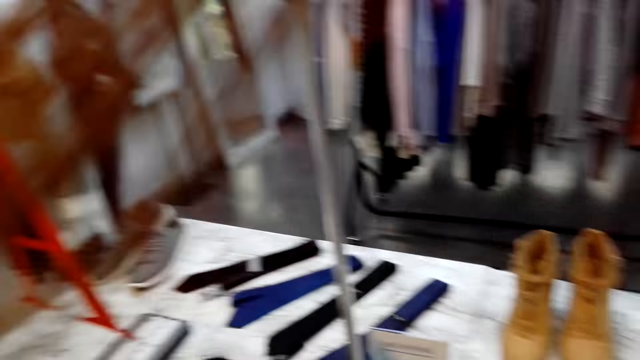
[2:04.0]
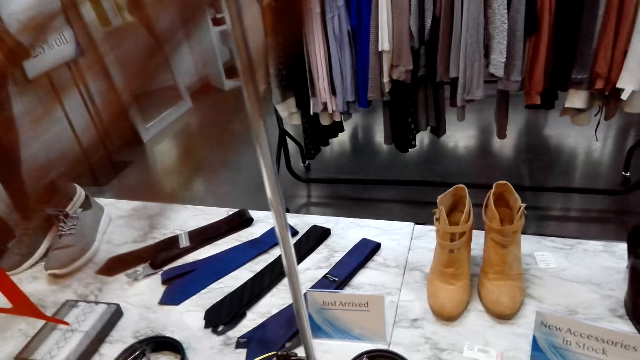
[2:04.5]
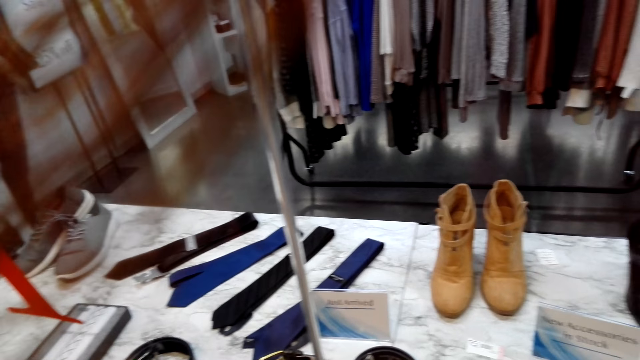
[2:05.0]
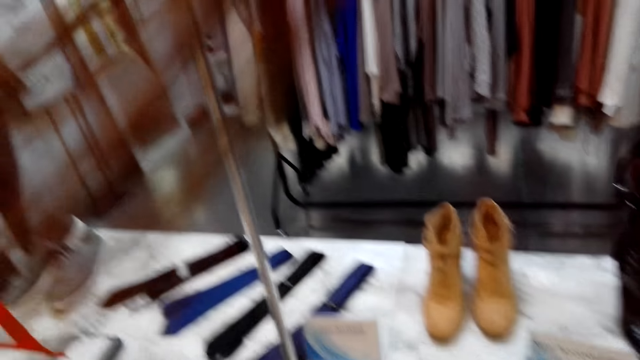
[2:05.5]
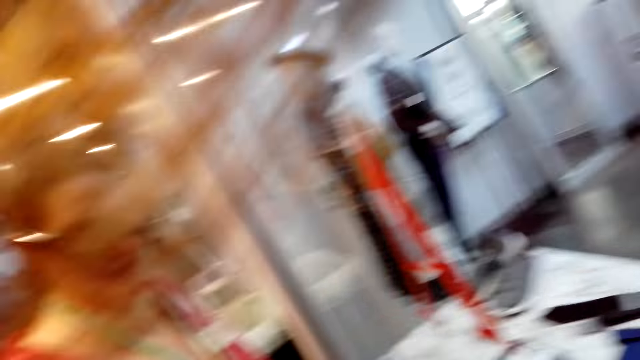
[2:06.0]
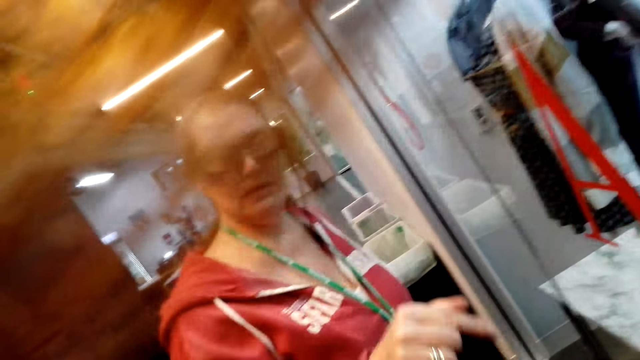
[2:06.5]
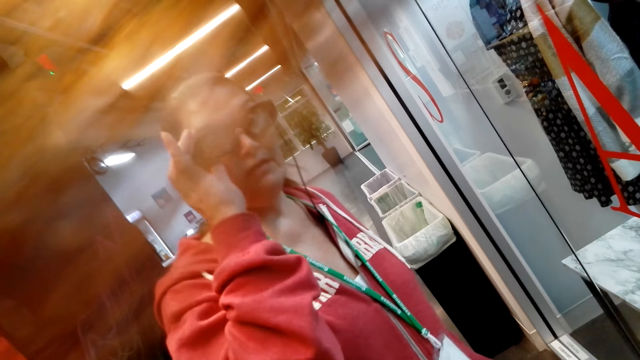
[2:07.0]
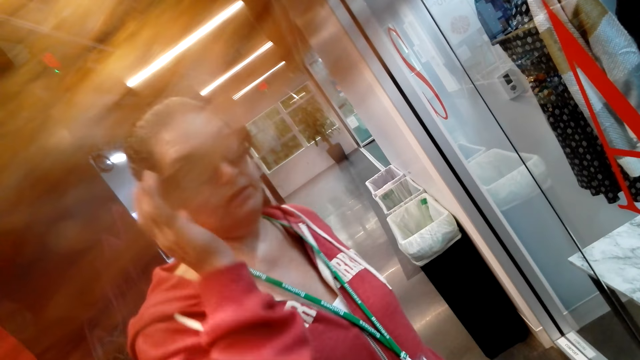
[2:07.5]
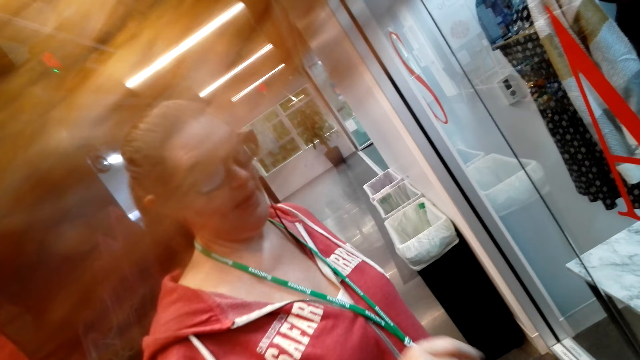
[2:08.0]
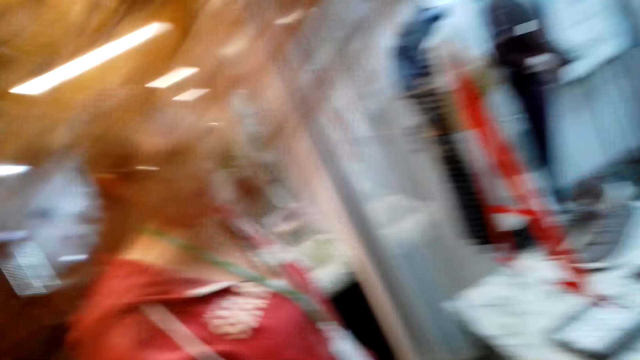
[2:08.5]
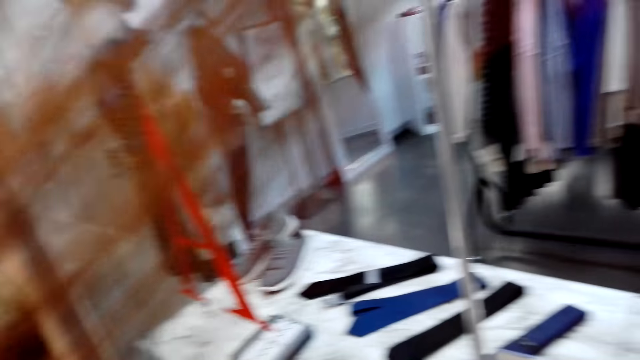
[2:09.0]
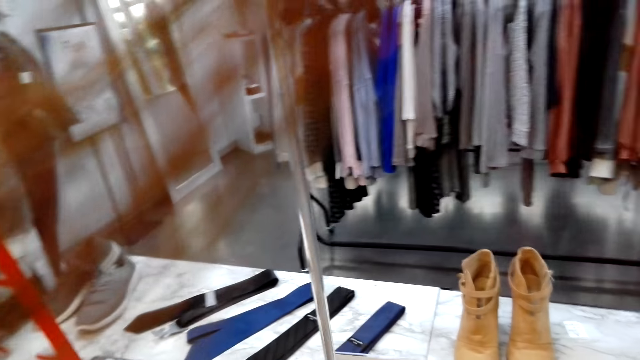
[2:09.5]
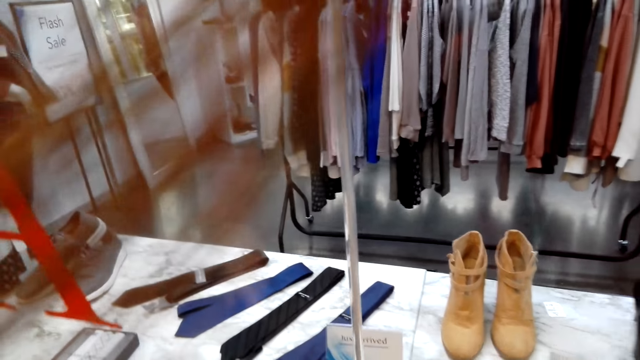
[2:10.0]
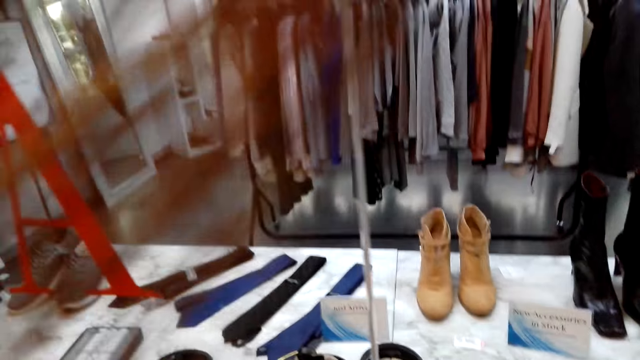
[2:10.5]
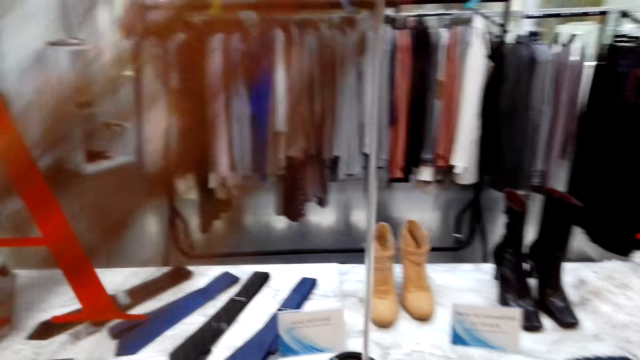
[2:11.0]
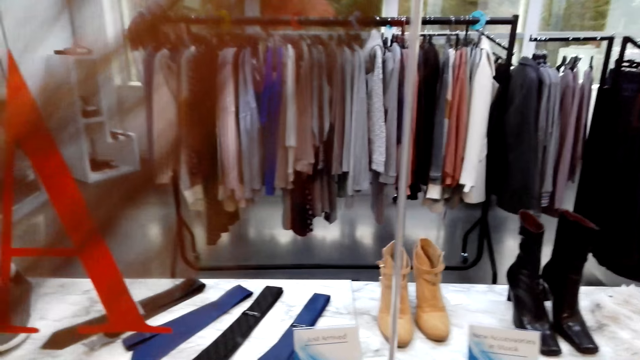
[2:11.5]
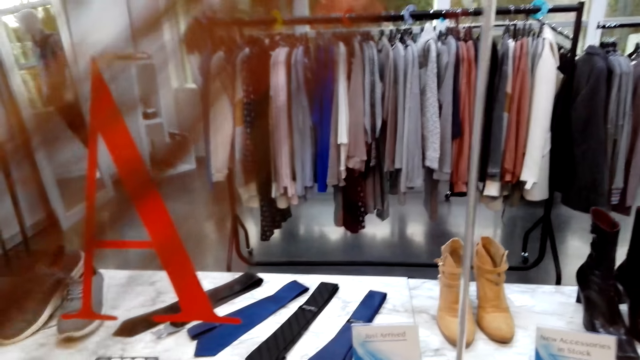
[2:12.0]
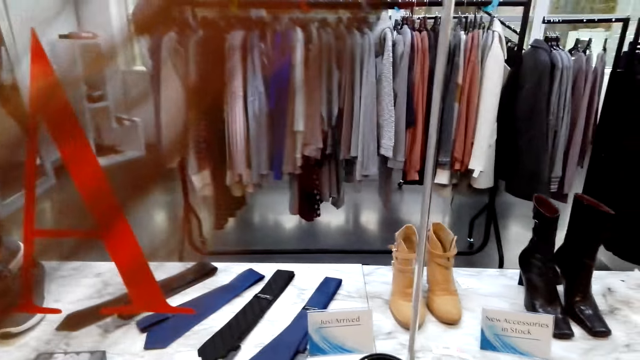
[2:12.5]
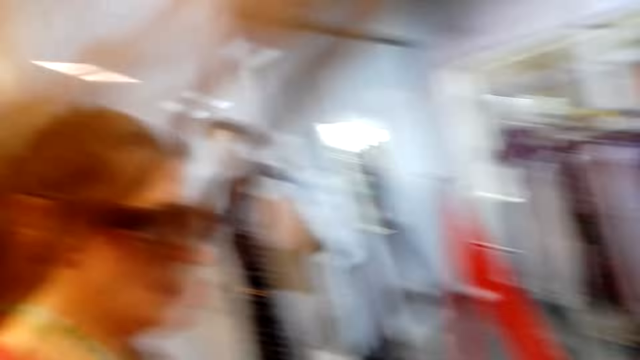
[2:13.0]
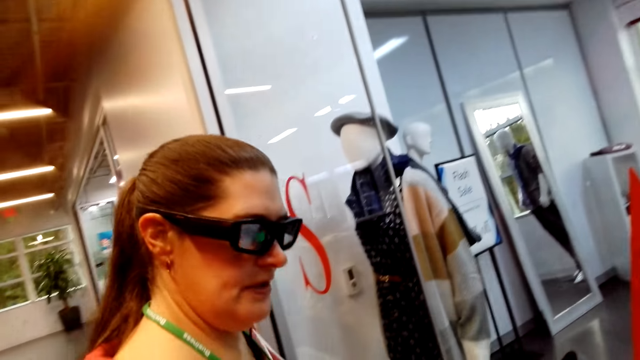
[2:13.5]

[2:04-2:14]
The camera wearer stares at the boots. A man talks to the camera wearer.

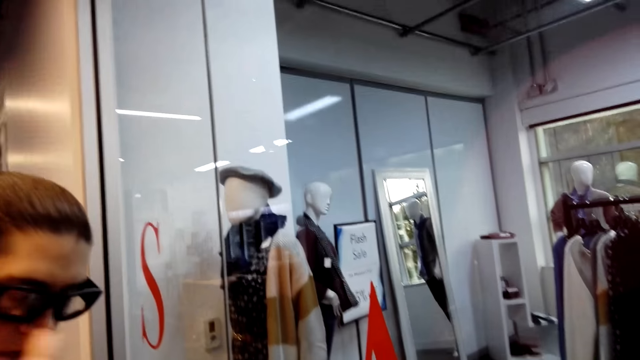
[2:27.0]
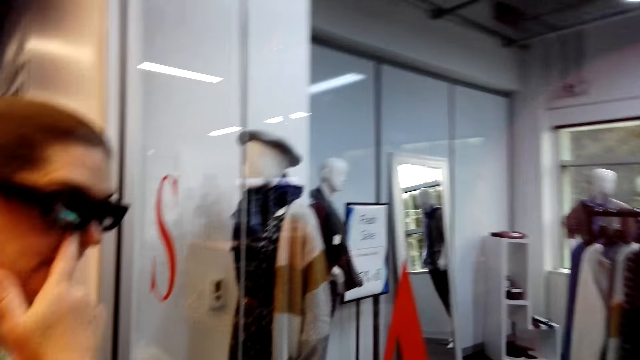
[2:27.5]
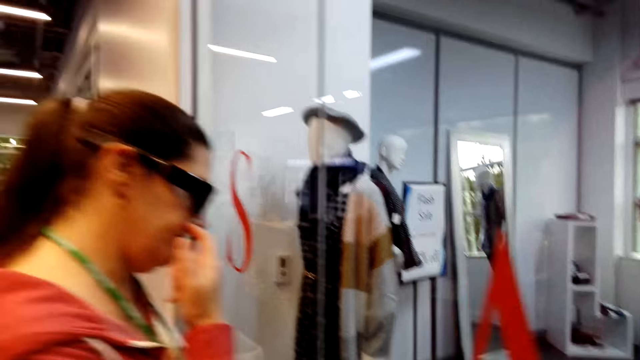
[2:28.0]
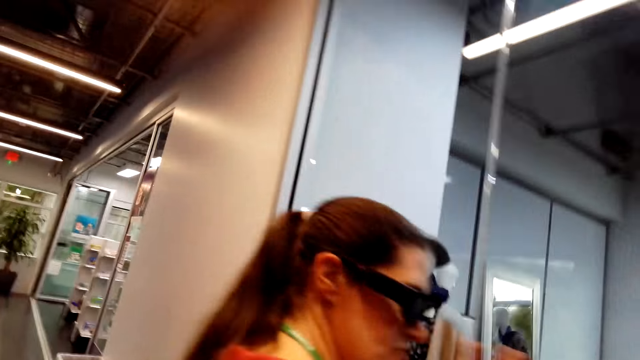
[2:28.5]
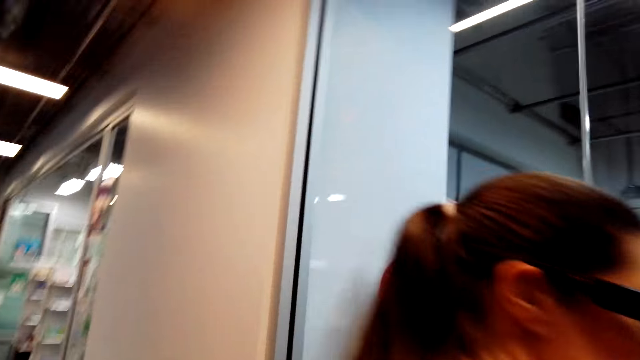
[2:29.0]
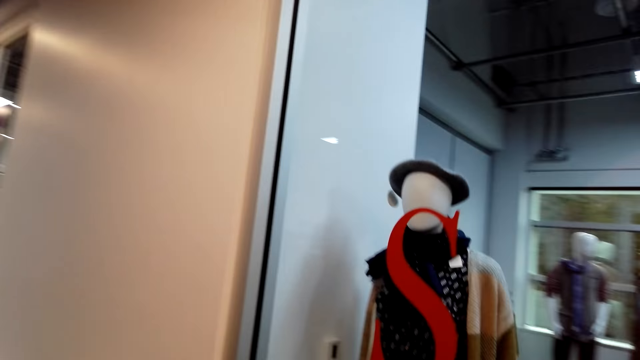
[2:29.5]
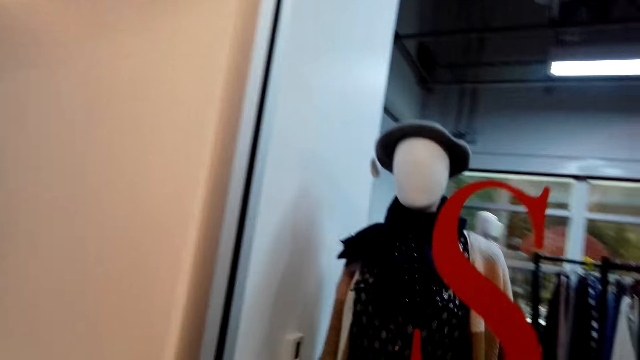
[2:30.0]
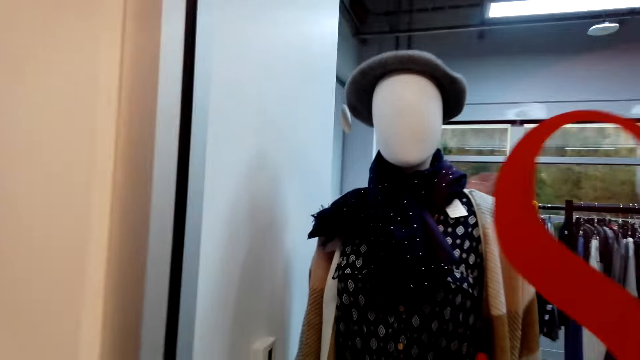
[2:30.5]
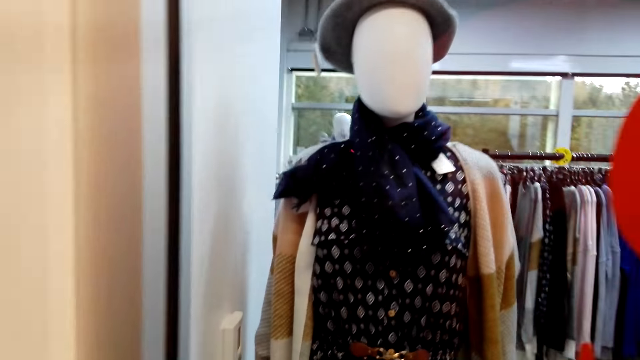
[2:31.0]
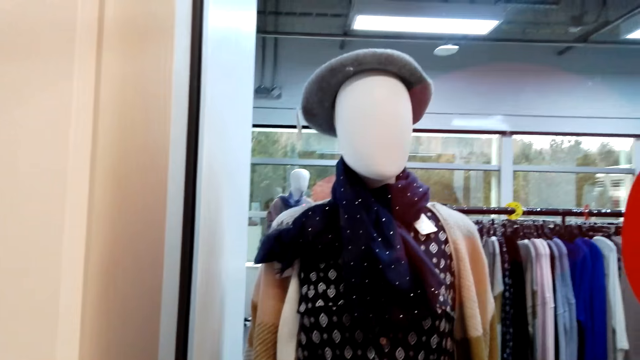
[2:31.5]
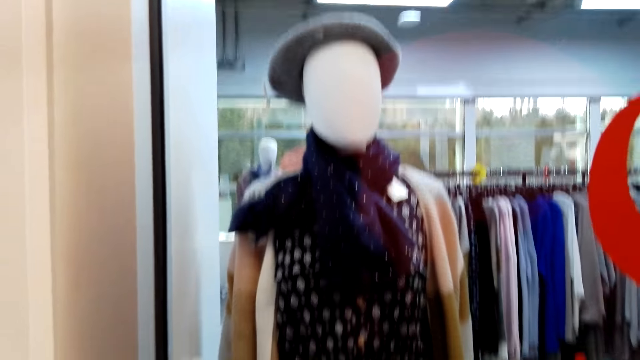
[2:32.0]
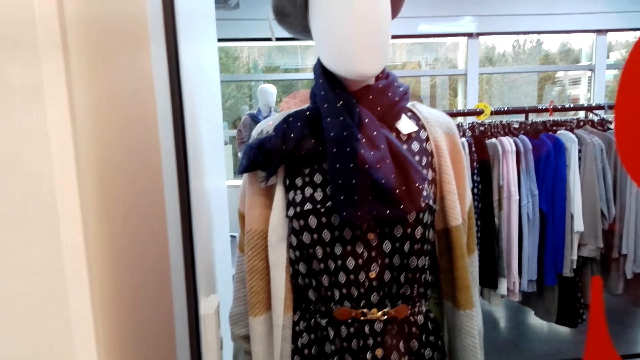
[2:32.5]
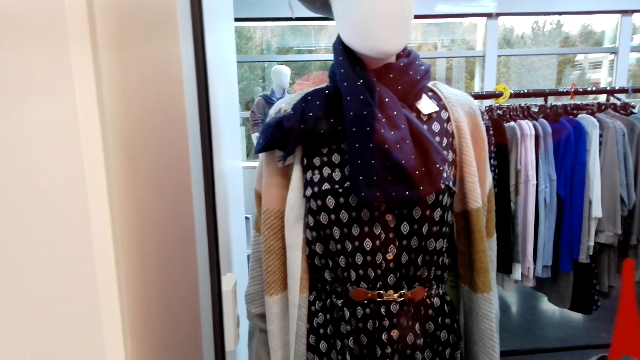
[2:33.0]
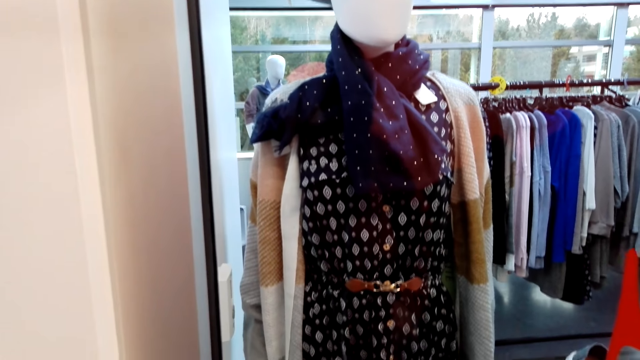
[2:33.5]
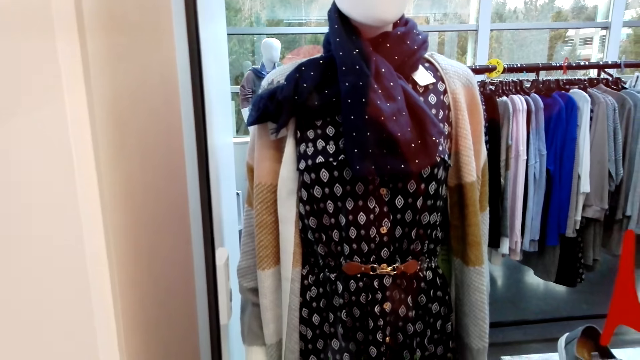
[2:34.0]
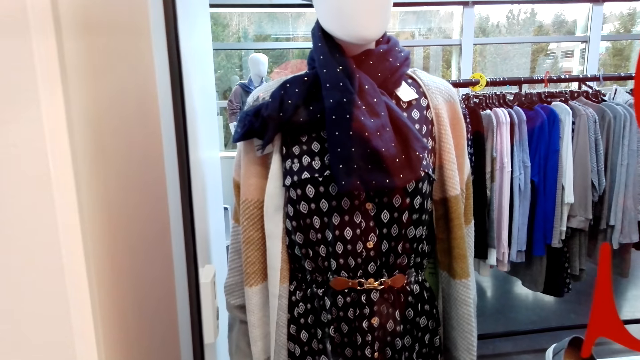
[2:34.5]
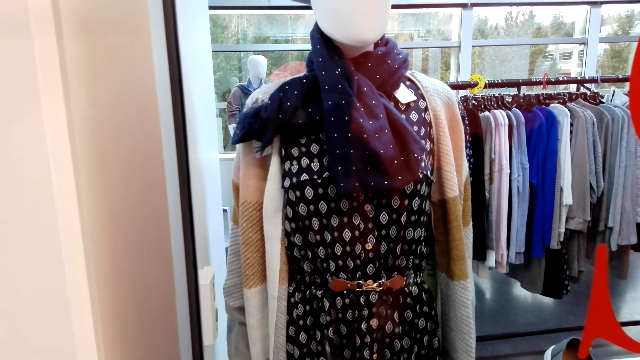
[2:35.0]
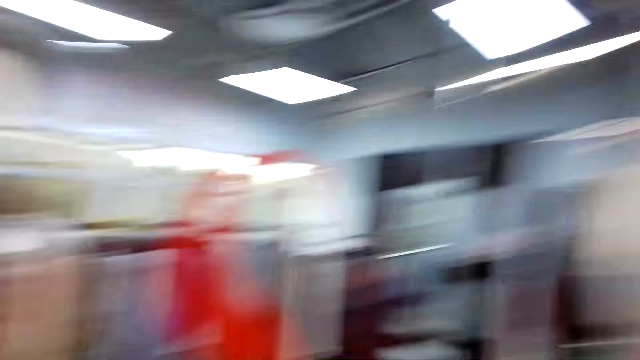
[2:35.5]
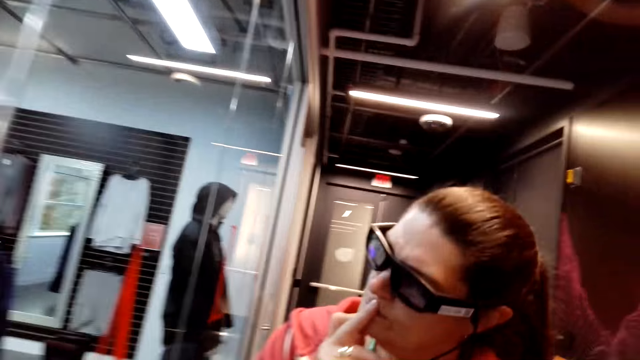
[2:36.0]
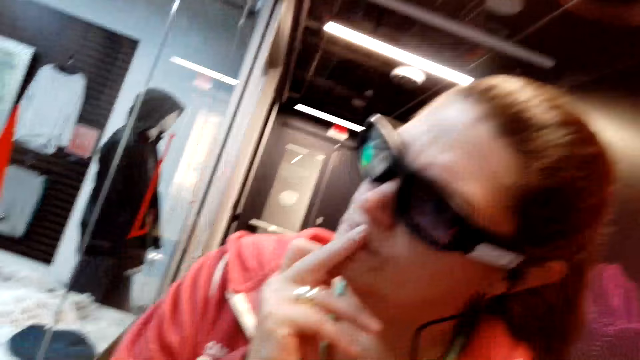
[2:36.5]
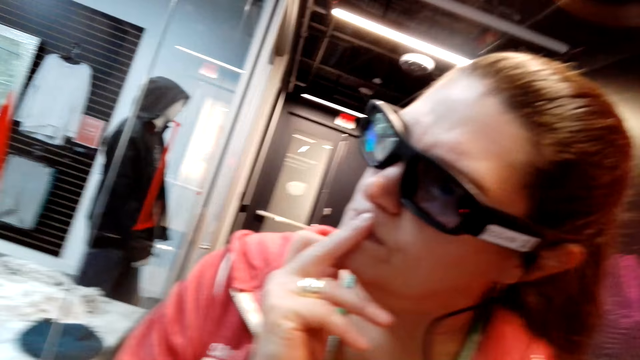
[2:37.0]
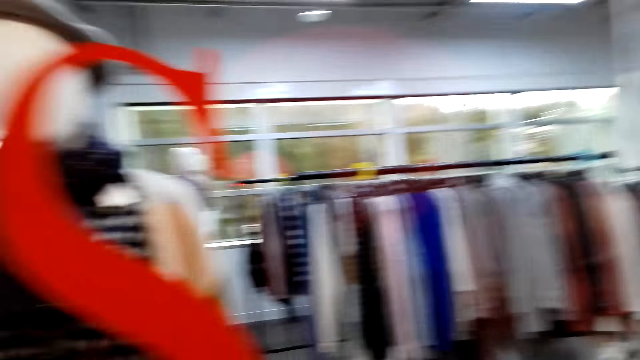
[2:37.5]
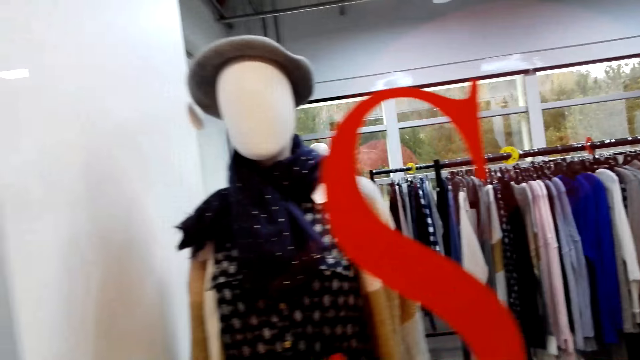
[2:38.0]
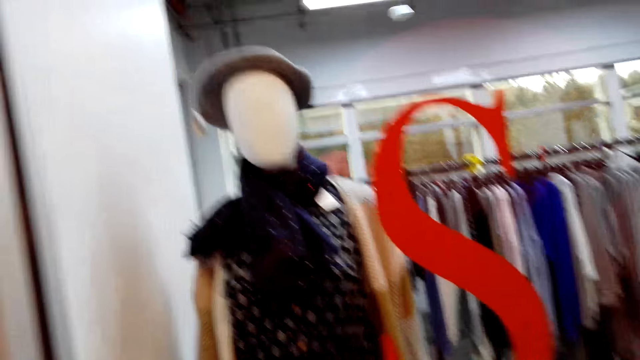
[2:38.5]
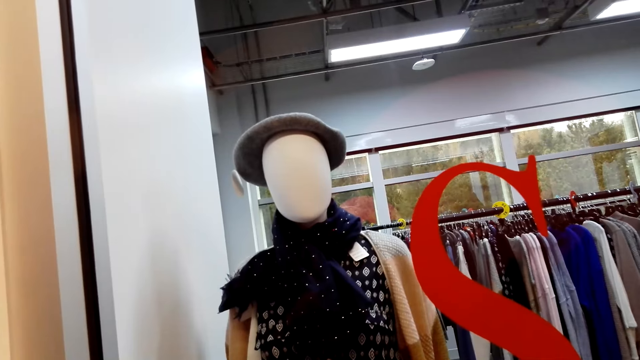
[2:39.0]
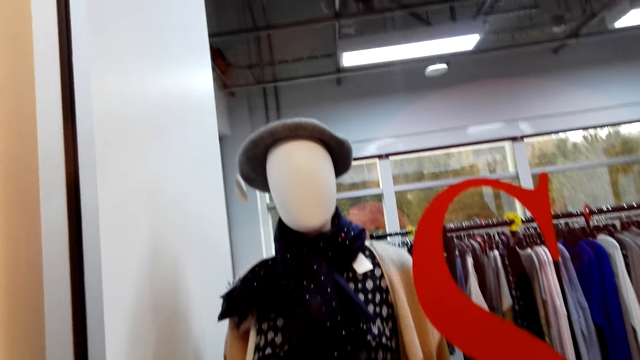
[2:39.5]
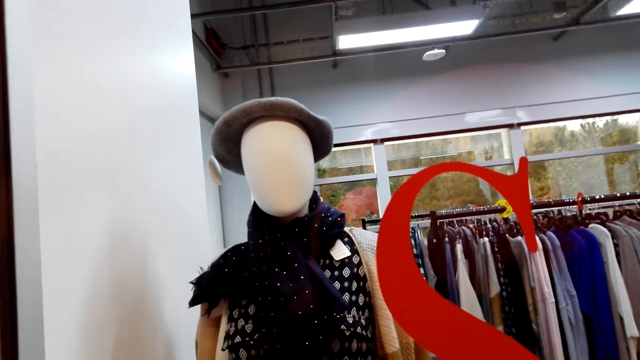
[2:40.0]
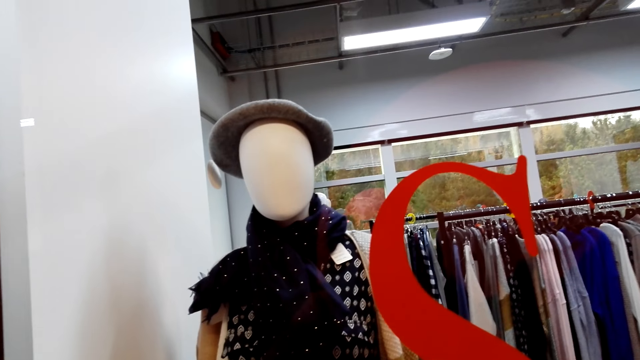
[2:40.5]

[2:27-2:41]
The camera wearer walks around the room. They move around with a woman in the shop. They stare at the dress. The woman demonstrates something to the camera wearer.
